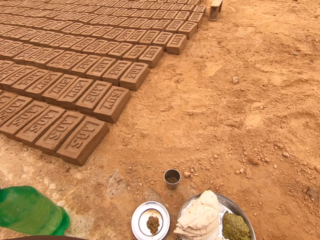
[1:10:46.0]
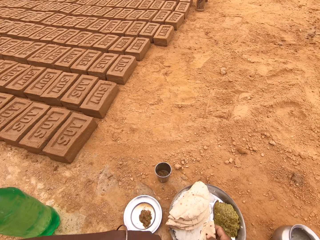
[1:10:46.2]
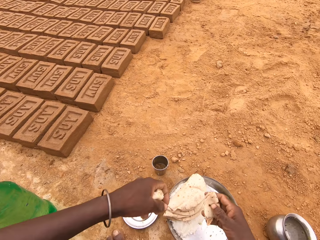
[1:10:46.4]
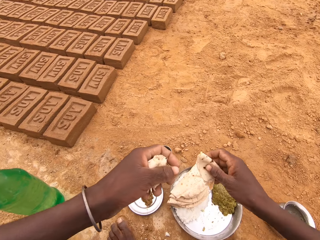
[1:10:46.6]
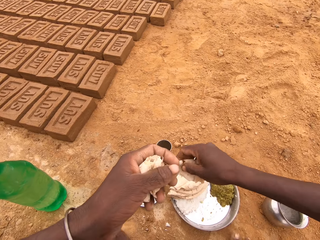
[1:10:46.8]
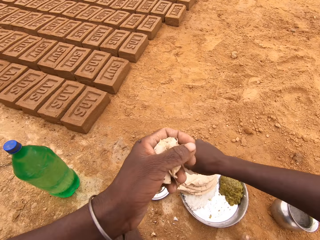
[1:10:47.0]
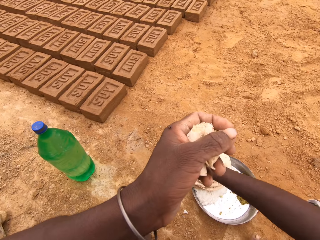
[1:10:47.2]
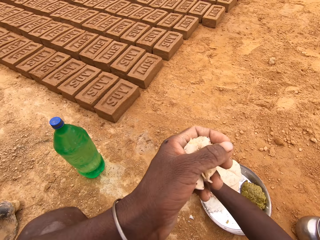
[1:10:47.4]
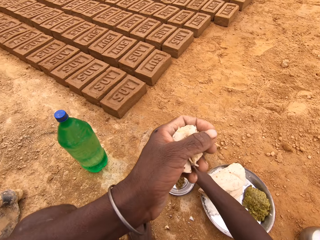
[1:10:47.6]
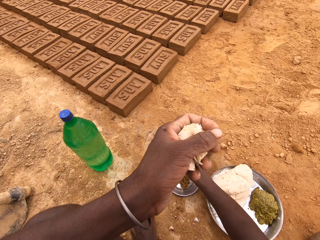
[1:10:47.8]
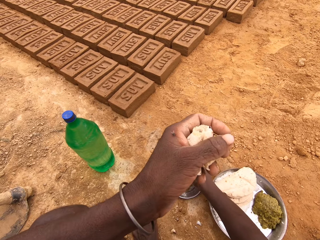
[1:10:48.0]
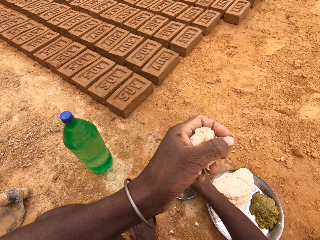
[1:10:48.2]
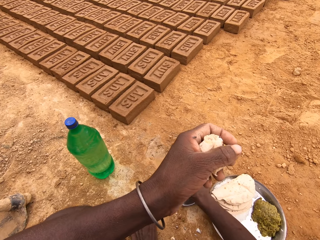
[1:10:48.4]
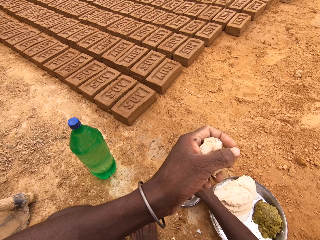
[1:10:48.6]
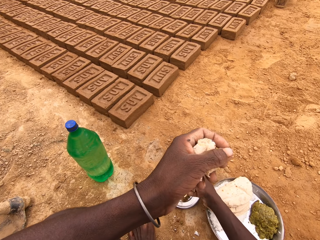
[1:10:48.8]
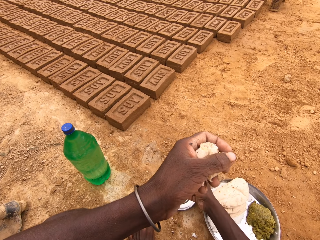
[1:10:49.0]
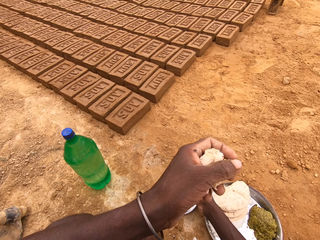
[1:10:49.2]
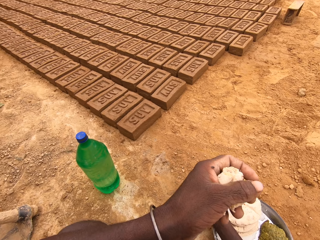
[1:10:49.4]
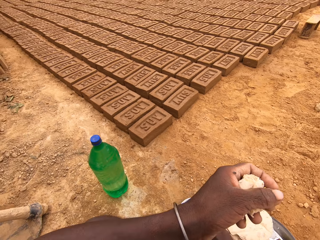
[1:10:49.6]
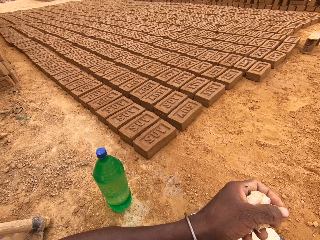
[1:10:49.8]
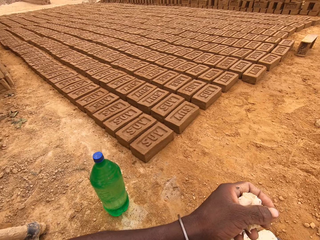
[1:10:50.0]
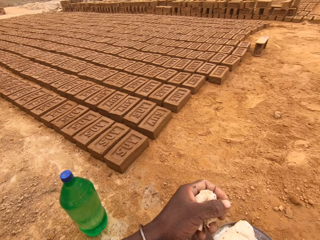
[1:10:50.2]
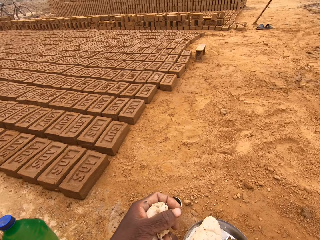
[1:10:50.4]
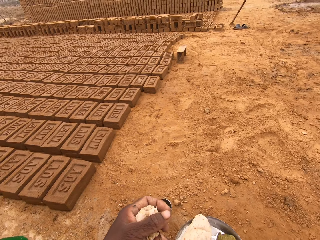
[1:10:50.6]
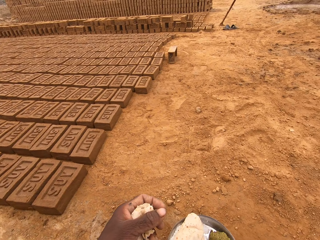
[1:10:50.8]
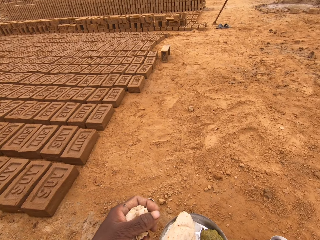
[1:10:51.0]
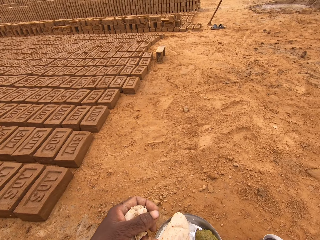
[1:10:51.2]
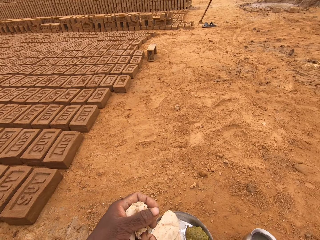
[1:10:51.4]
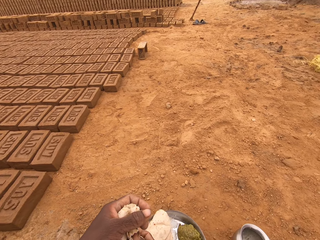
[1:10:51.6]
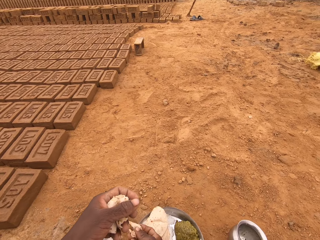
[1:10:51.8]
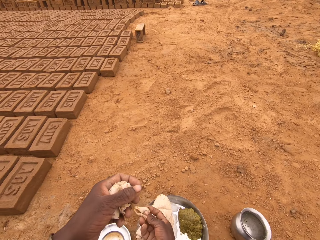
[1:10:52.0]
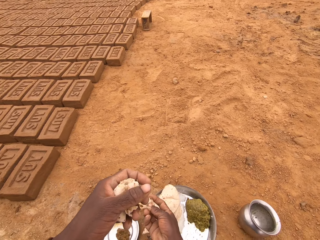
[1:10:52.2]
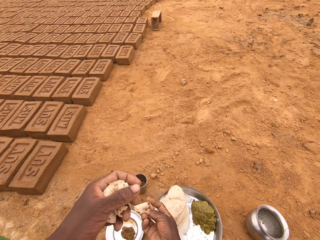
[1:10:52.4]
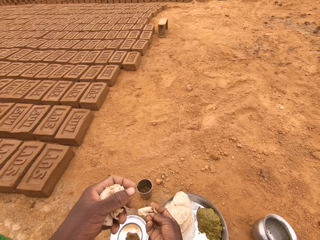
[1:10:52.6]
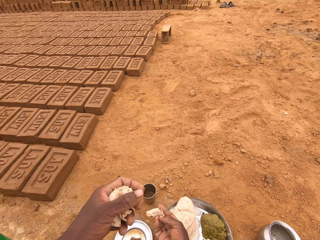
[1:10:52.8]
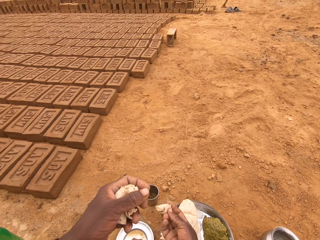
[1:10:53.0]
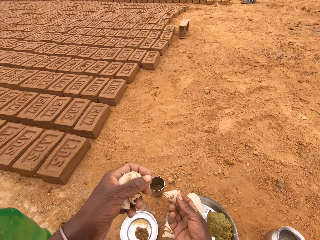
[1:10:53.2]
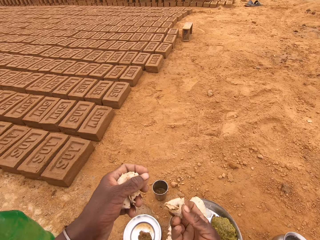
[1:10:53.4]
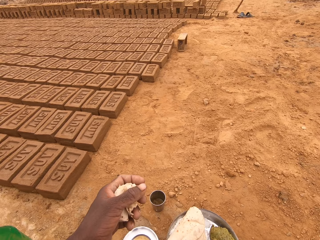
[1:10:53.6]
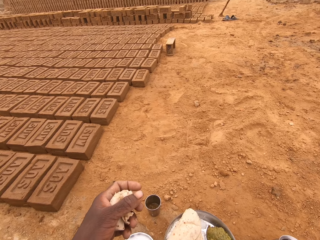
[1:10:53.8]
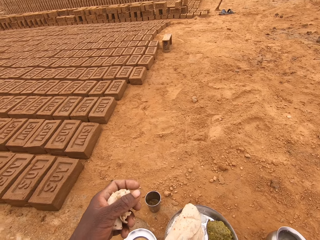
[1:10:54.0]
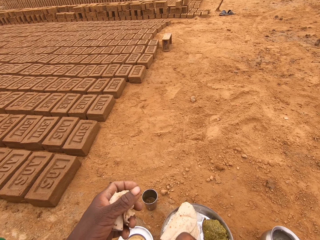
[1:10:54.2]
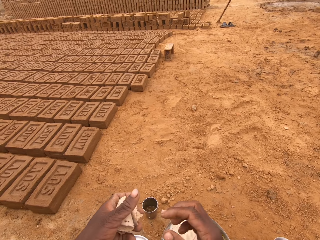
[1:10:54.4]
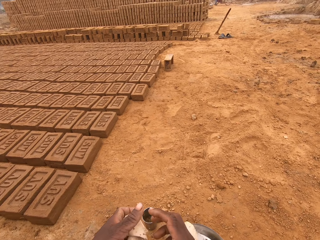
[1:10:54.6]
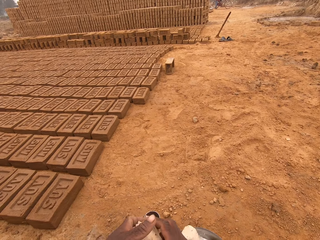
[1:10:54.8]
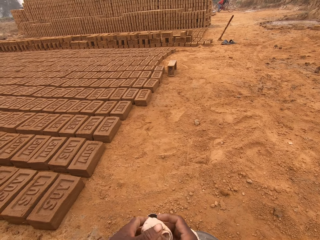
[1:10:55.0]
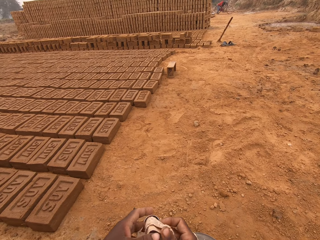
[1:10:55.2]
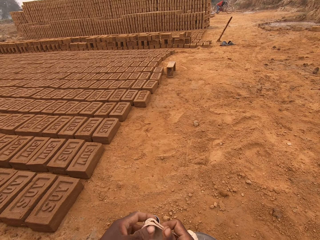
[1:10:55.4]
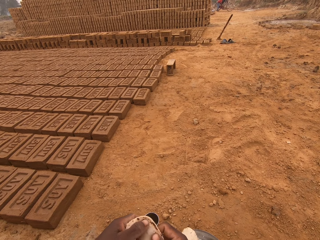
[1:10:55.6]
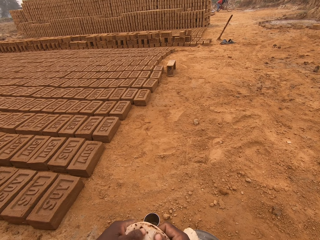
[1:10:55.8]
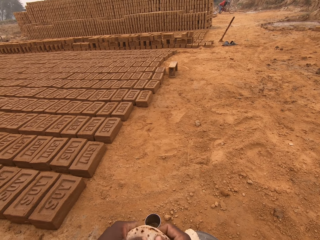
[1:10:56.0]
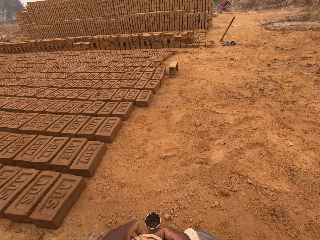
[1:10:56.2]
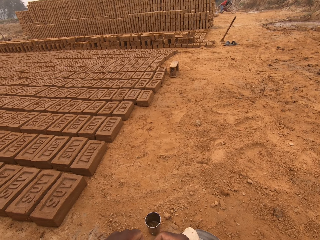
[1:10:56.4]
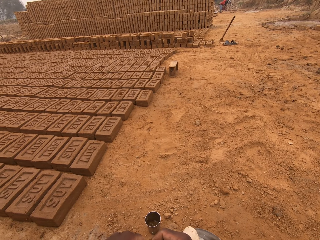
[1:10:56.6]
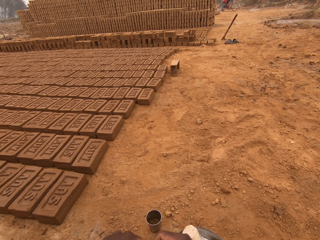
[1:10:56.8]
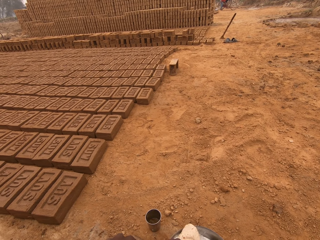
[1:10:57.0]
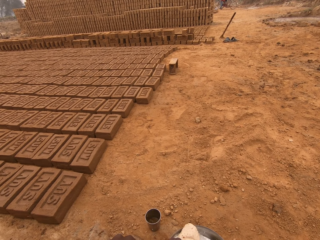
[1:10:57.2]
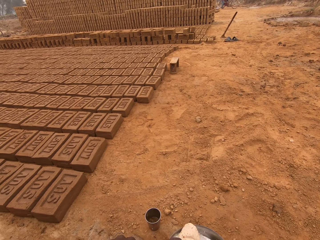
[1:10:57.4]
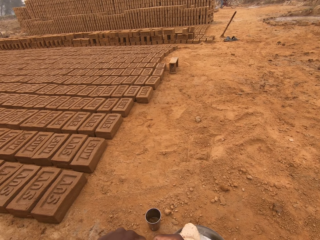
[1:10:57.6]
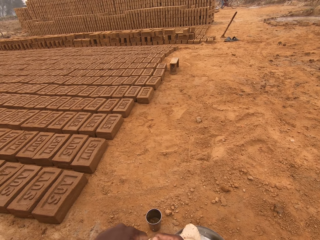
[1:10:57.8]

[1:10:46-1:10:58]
The camera wearer dips the chapati in sauce on a platter.

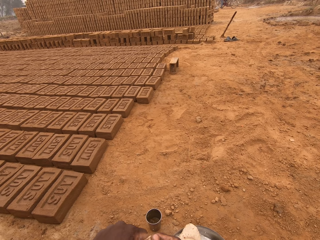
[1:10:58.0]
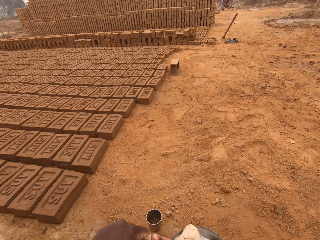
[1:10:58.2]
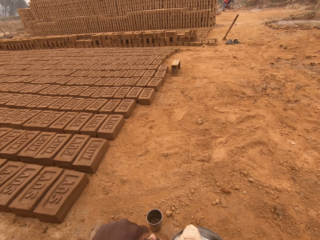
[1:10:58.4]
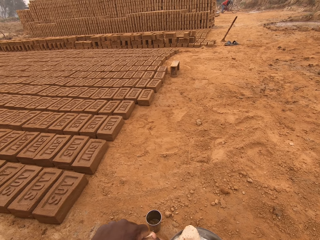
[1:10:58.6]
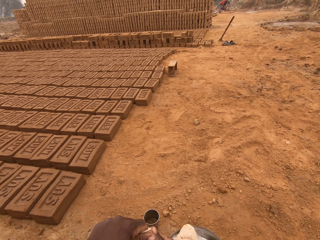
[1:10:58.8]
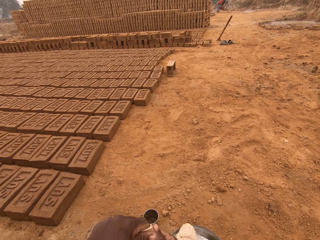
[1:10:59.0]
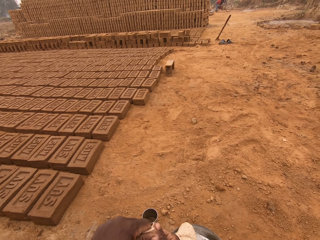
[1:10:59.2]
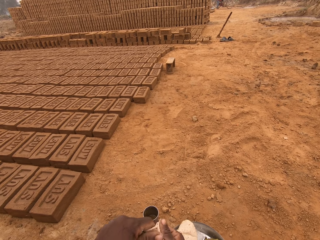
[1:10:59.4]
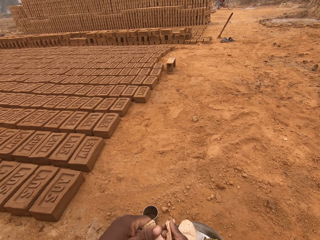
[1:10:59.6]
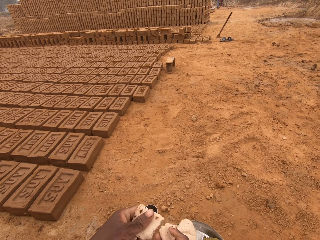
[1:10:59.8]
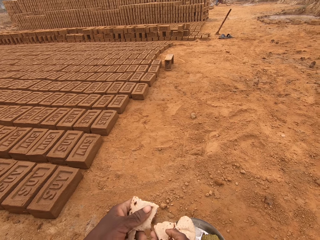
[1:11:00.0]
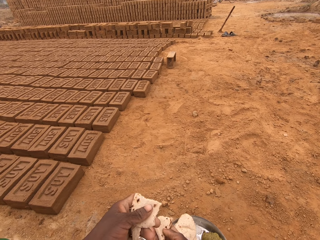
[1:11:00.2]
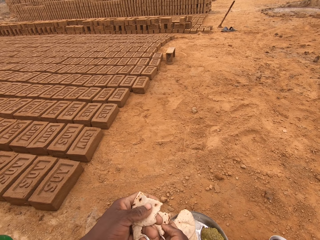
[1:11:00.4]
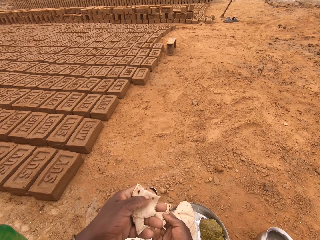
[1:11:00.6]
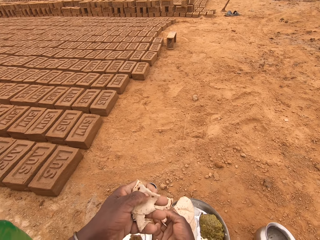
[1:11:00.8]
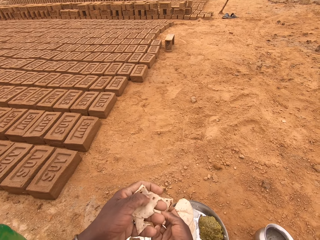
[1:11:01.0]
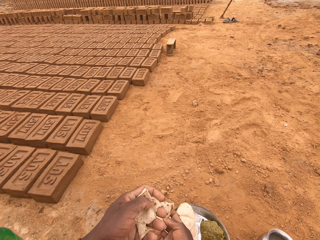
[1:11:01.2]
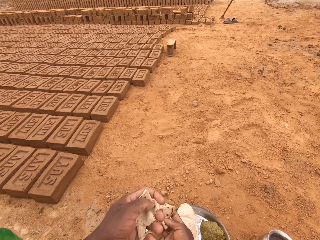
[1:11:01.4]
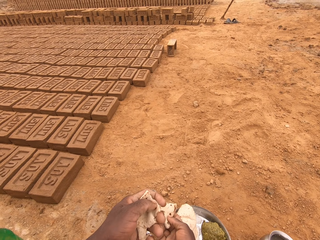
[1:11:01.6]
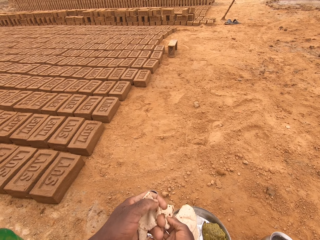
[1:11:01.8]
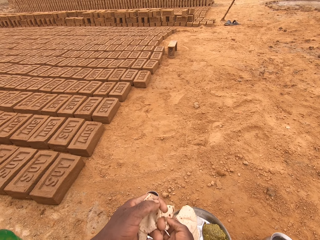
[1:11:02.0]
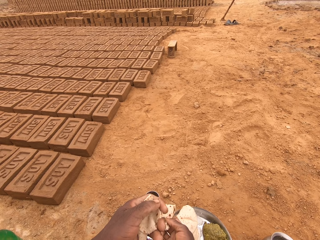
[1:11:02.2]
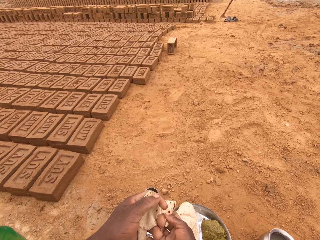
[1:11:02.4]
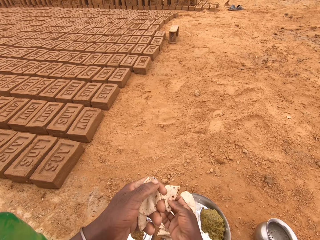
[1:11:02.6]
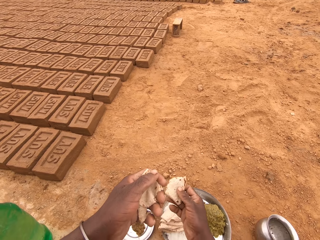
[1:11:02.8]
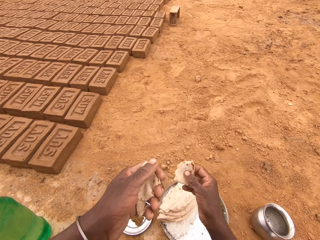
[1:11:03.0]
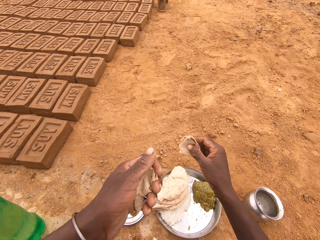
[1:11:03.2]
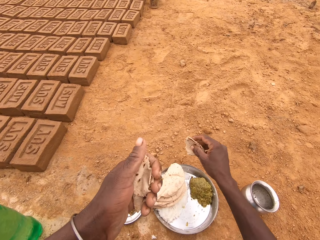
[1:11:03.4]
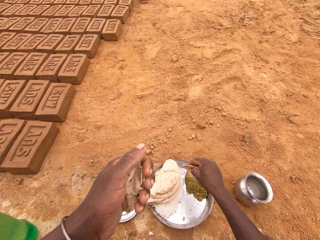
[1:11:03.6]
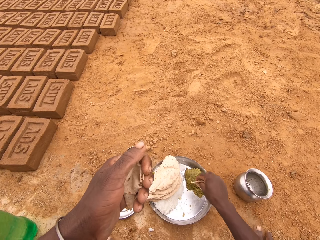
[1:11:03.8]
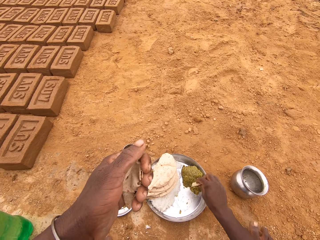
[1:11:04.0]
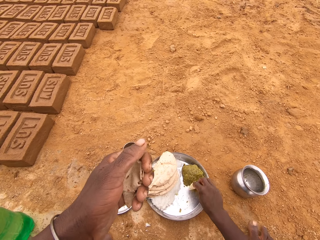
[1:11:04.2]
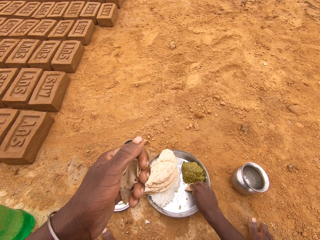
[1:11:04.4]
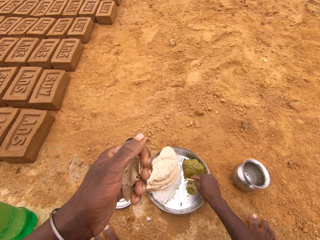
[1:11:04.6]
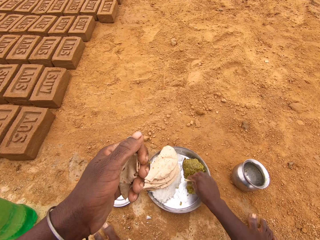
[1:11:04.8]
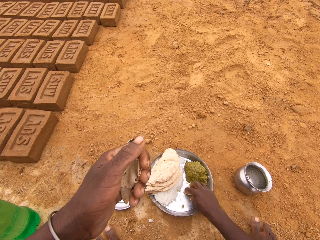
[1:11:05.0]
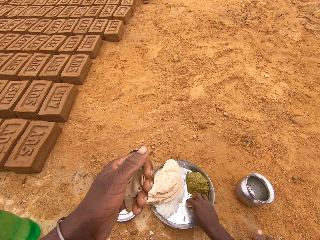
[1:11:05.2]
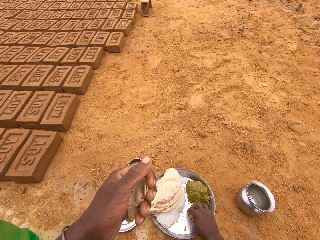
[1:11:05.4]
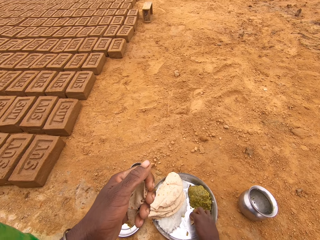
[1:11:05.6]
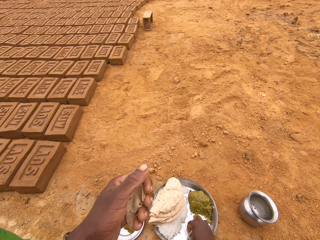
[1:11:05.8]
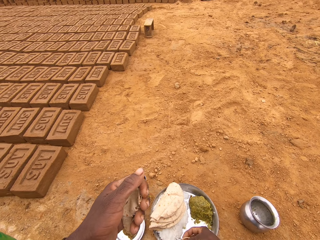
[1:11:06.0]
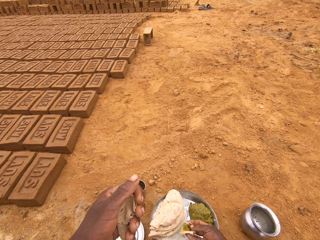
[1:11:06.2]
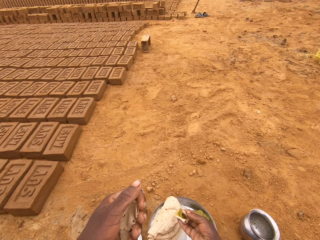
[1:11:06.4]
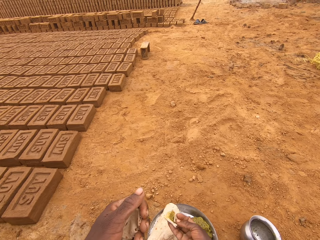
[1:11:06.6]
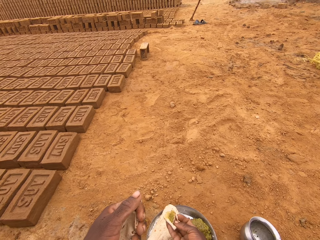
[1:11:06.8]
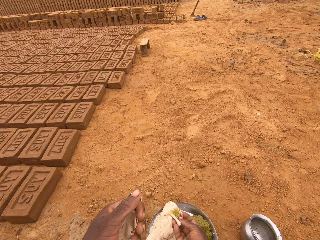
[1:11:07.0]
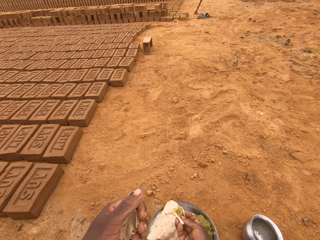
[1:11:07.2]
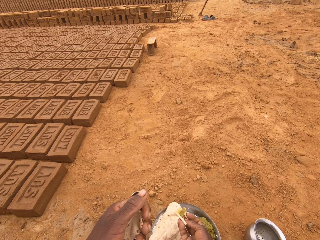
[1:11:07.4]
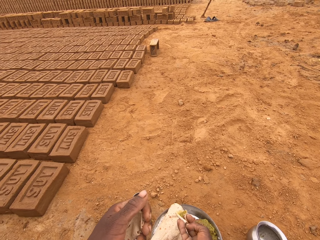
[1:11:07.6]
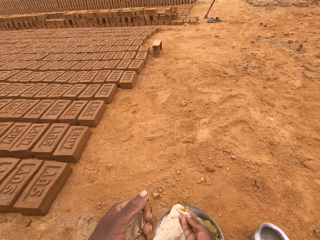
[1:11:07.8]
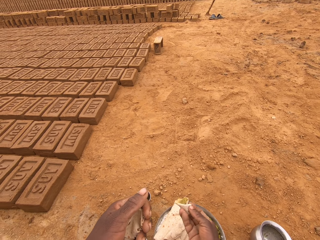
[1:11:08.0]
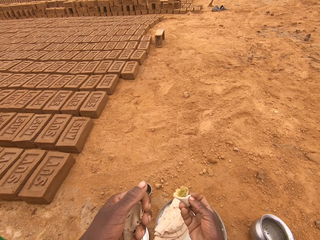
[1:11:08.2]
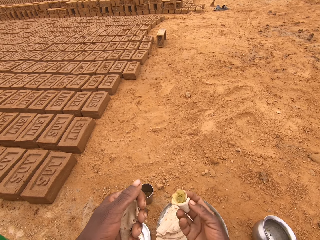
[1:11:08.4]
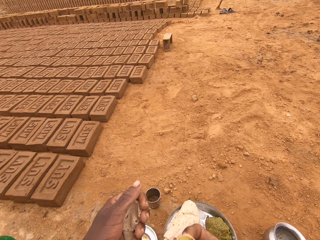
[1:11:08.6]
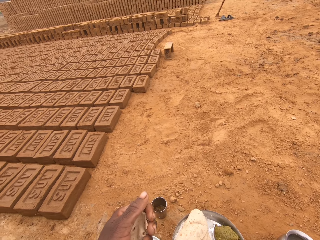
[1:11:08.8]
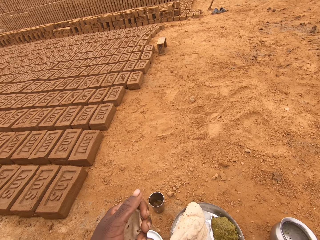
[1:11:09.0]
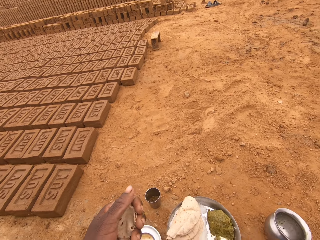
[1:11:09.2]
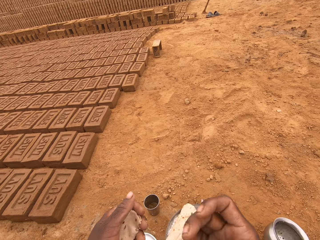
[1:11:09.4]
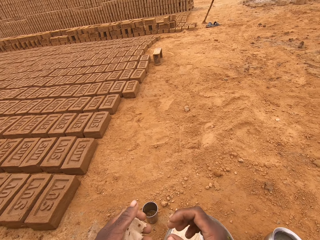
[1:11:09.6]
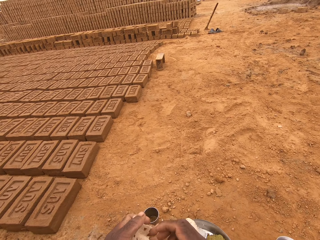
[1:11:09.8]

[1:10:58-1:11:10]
The camera wearer breaks the chapati. They dip the chapati in sauce on a platter. They eat the food.
